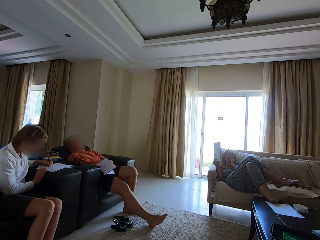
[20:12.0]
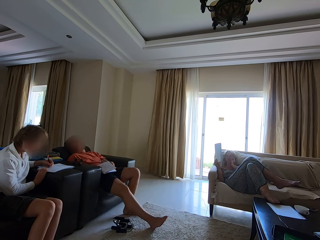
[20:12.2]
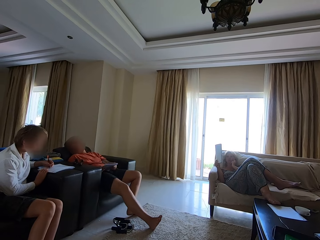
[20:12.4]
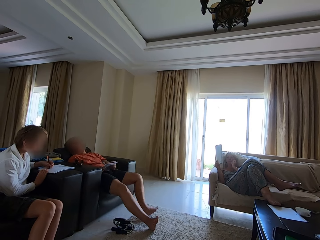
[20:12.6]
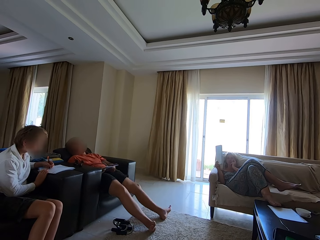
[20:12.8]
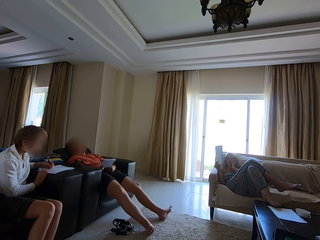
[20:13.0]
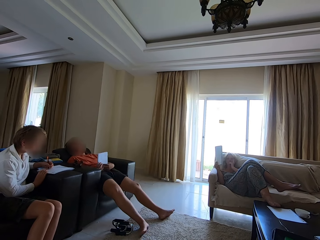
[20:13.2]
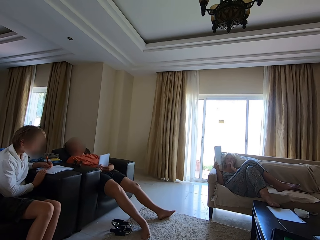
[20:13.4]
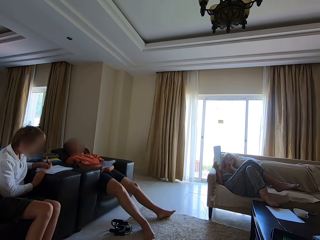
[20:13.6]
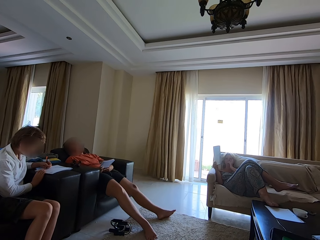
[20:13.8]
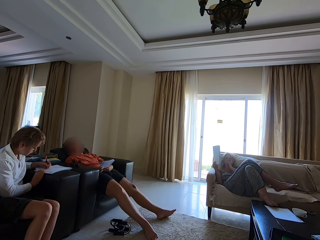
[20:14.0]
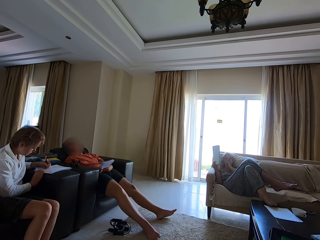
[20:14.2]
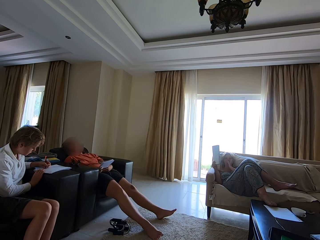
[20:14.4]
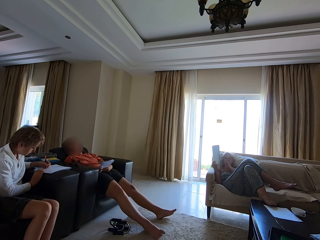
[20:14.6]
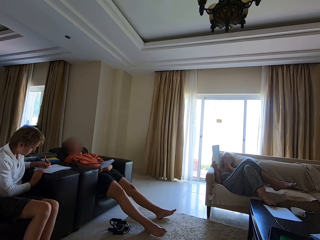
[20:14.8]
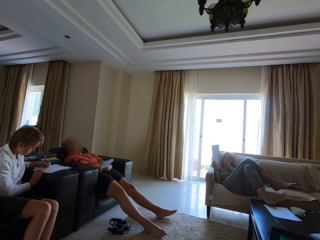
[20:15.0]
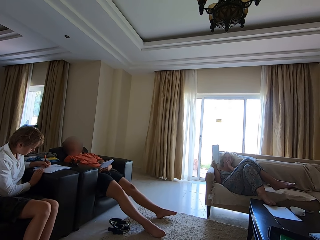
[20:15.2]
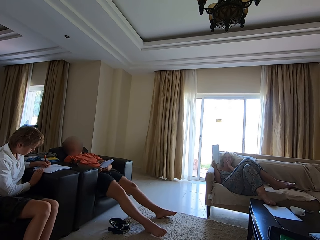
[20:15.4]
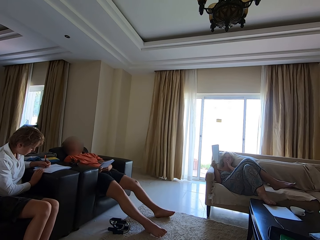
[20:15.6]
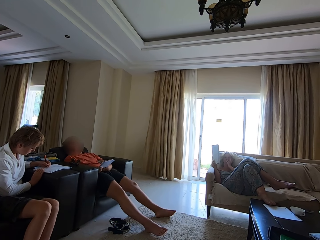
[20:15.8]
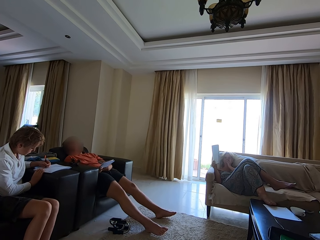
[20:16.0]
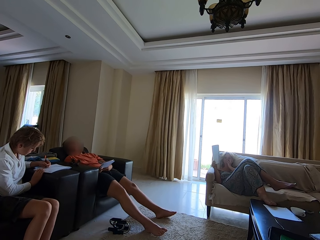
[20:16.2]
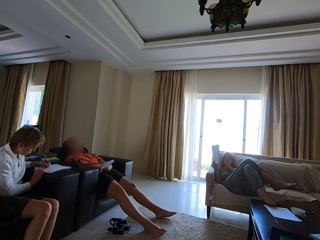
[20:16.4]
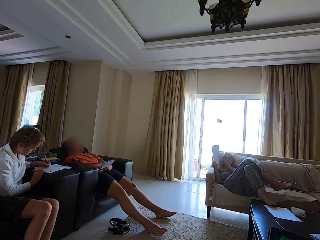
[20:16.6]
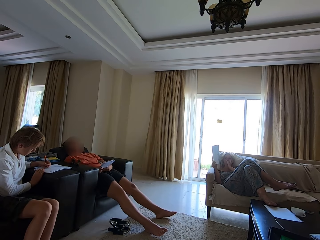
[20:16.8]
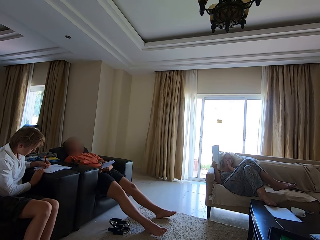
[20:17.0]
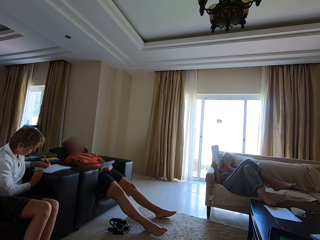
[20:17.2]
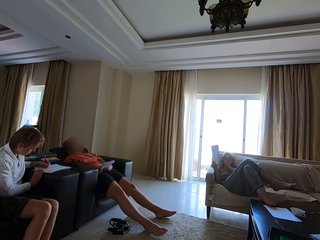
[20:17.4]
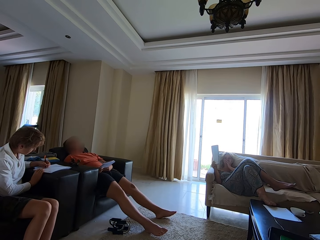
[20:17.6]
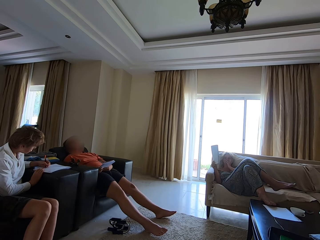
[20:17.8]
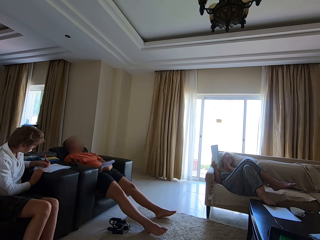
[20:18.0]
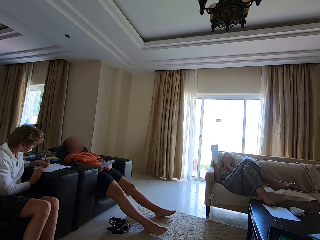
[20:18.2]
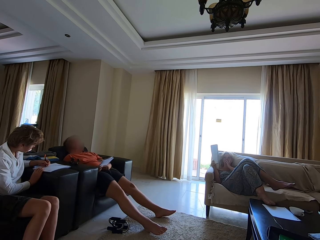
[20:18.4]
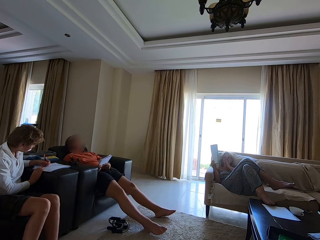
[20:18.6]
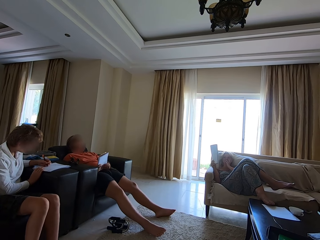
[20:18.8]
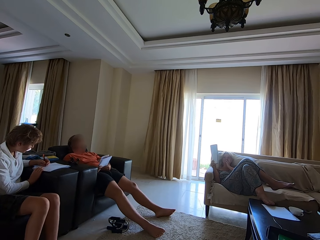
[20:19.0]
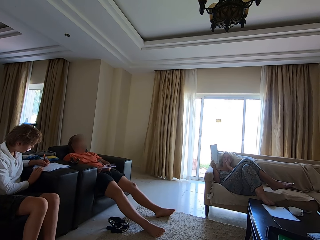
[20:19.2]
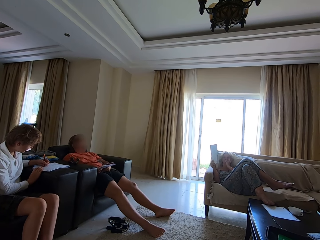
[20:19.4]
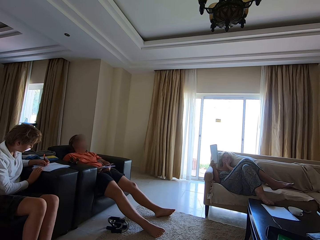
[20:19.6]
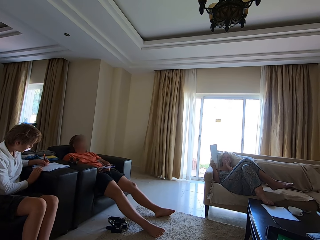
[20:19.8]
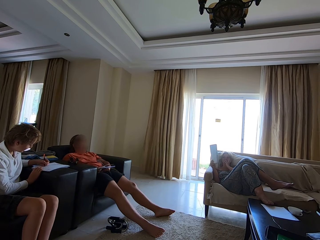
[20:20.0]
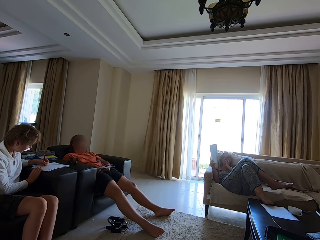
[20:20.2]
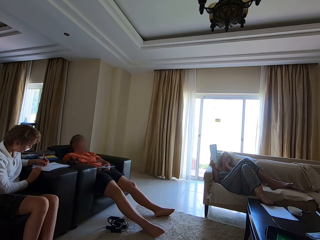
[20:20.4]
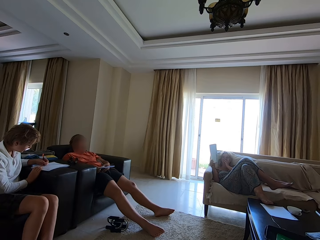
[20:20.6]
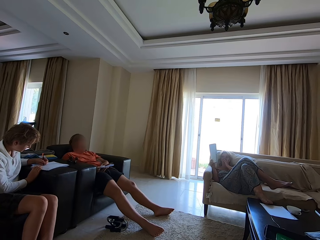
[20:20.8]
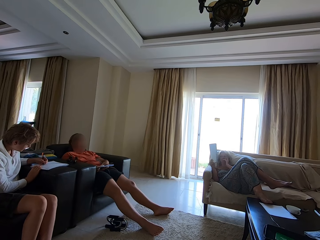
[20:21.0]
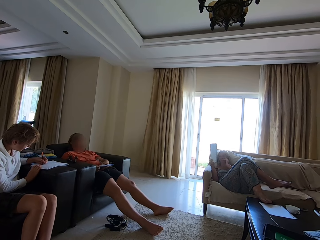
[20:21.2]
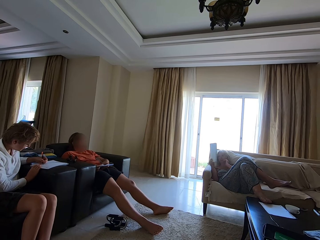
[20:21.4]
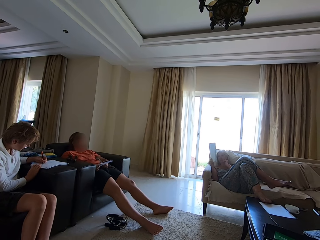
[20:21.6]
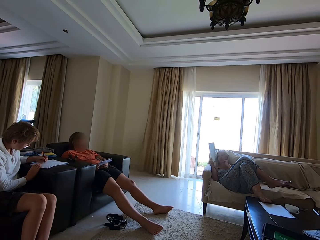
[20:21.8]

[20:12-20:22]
A person straightens legs. Another person looks at the book. The other person writes in the book.

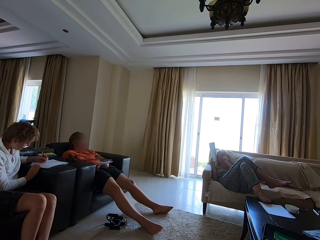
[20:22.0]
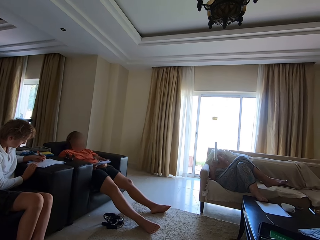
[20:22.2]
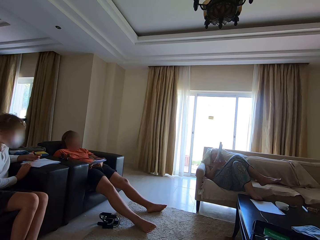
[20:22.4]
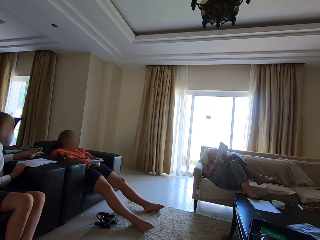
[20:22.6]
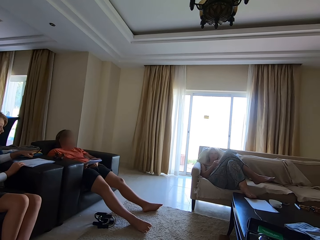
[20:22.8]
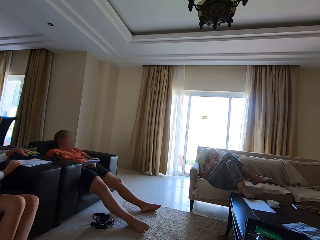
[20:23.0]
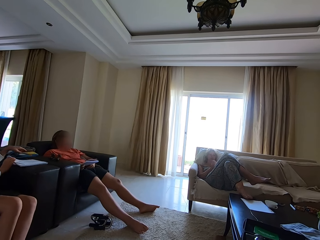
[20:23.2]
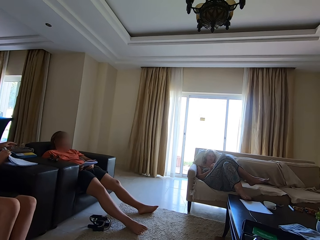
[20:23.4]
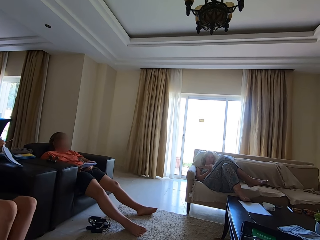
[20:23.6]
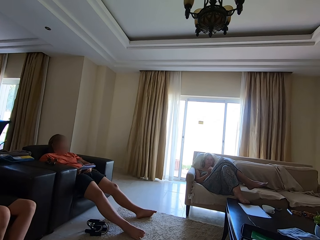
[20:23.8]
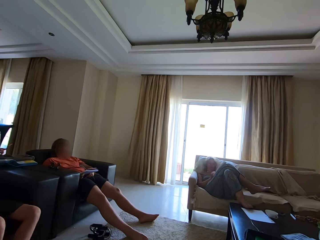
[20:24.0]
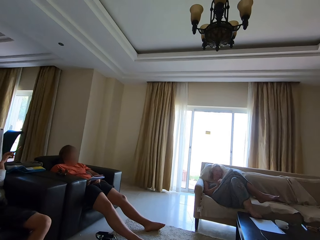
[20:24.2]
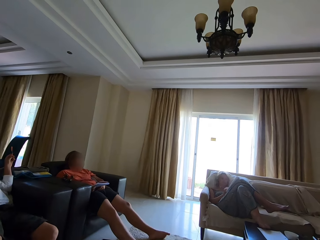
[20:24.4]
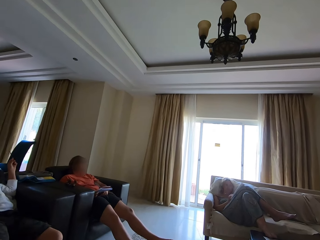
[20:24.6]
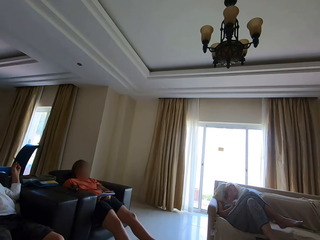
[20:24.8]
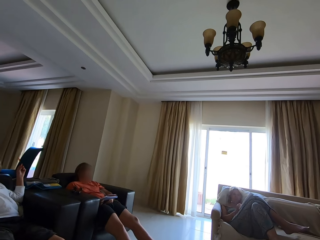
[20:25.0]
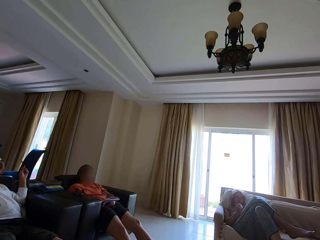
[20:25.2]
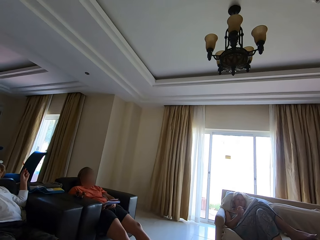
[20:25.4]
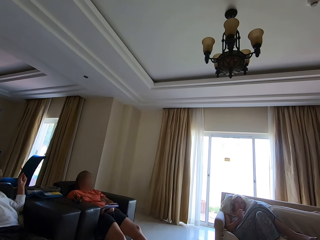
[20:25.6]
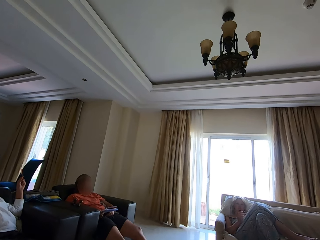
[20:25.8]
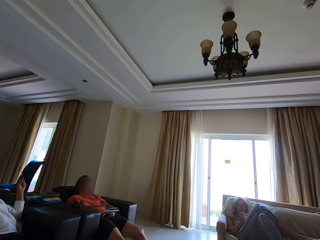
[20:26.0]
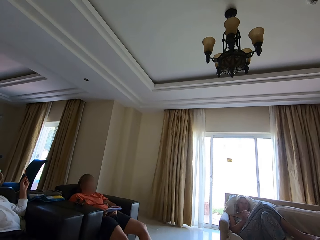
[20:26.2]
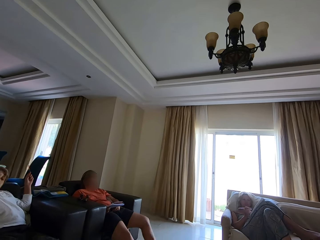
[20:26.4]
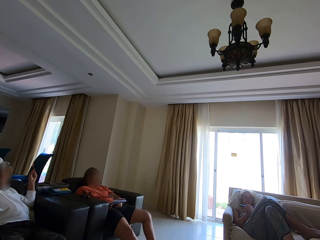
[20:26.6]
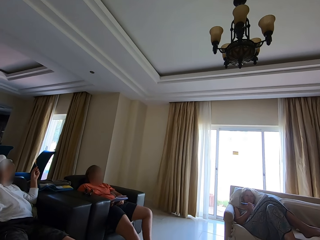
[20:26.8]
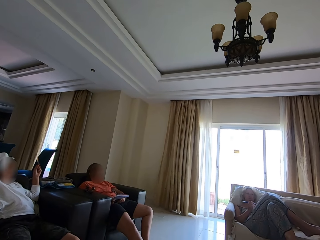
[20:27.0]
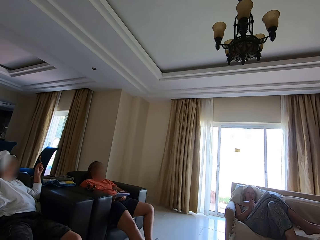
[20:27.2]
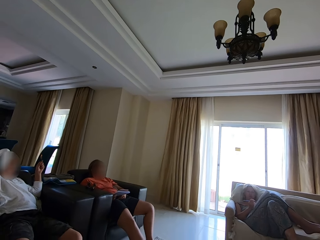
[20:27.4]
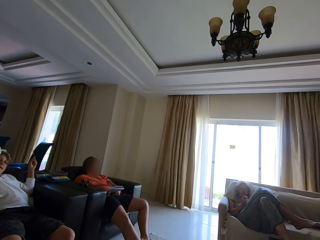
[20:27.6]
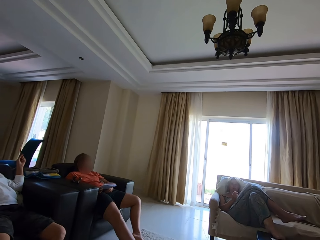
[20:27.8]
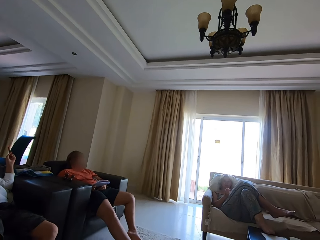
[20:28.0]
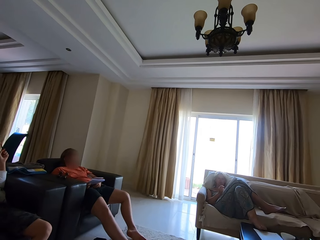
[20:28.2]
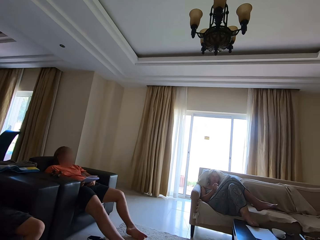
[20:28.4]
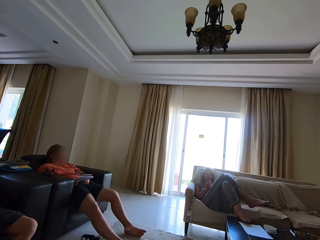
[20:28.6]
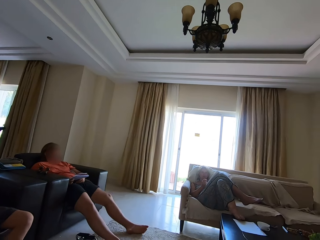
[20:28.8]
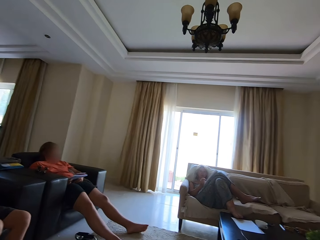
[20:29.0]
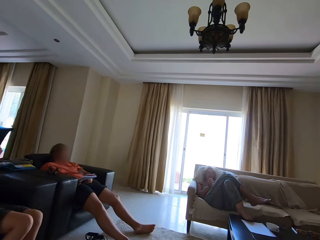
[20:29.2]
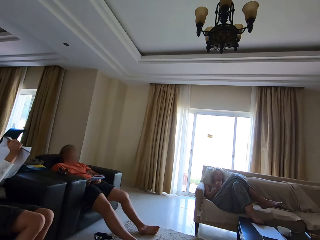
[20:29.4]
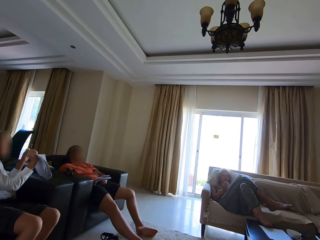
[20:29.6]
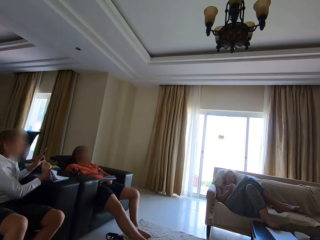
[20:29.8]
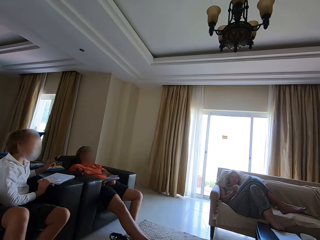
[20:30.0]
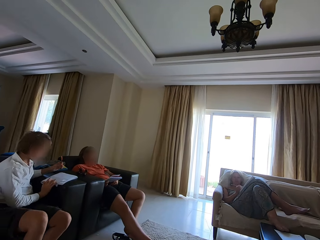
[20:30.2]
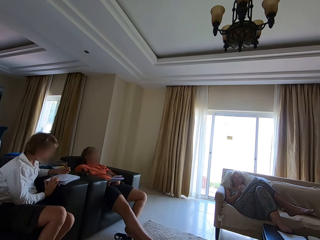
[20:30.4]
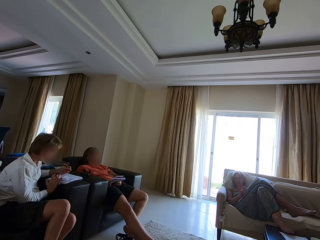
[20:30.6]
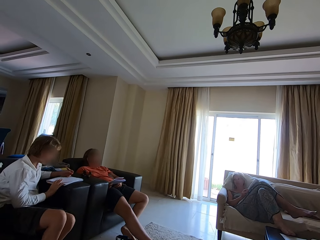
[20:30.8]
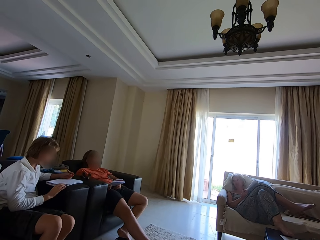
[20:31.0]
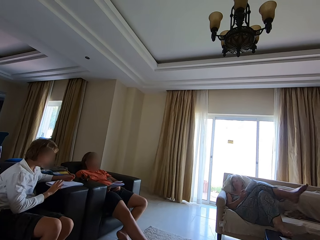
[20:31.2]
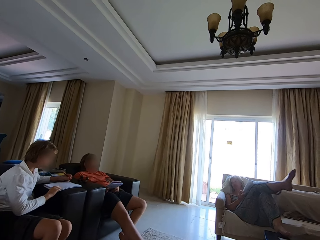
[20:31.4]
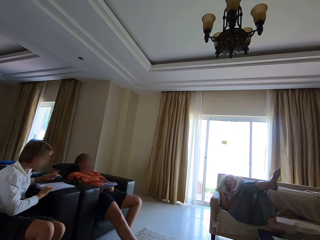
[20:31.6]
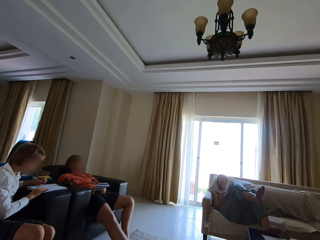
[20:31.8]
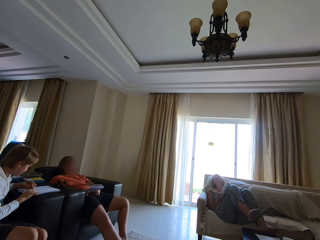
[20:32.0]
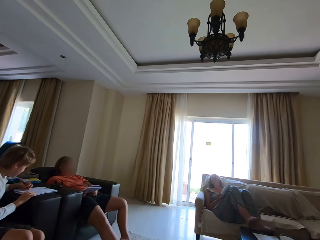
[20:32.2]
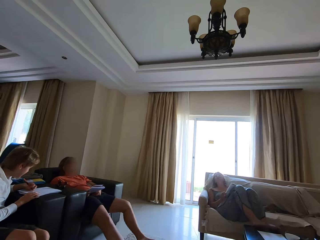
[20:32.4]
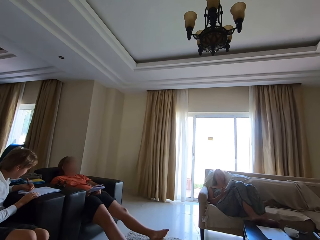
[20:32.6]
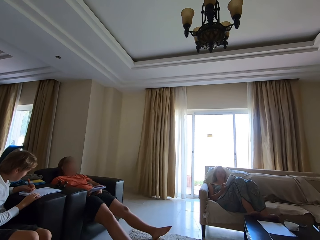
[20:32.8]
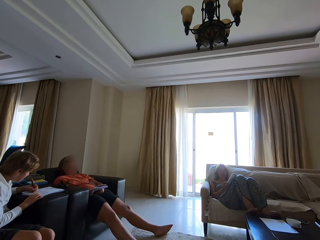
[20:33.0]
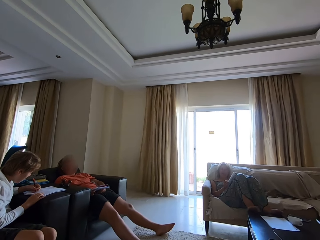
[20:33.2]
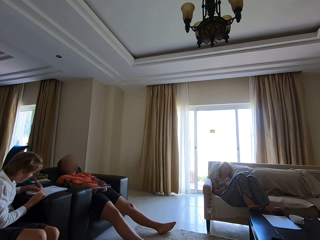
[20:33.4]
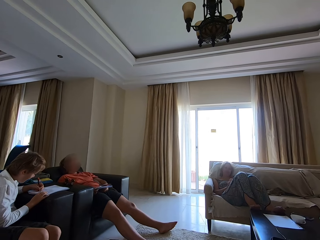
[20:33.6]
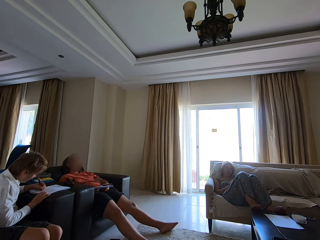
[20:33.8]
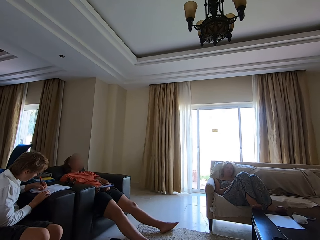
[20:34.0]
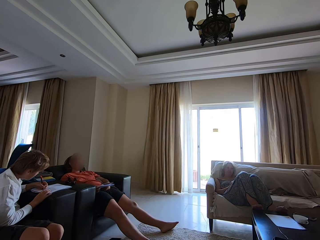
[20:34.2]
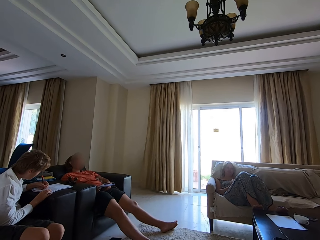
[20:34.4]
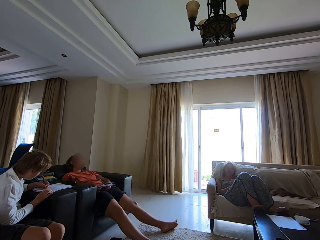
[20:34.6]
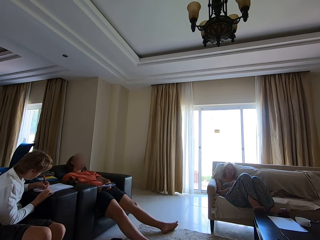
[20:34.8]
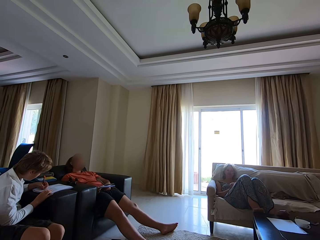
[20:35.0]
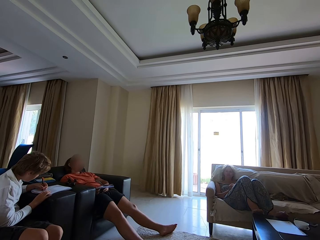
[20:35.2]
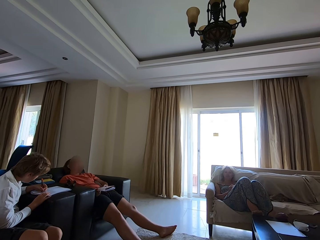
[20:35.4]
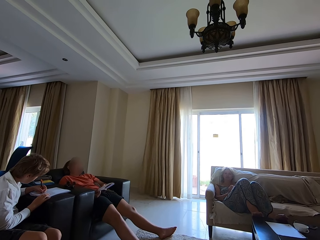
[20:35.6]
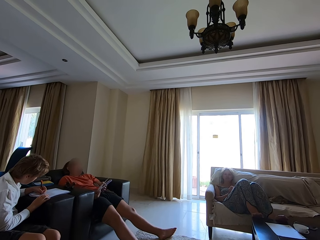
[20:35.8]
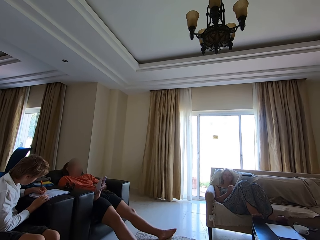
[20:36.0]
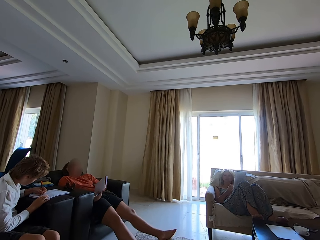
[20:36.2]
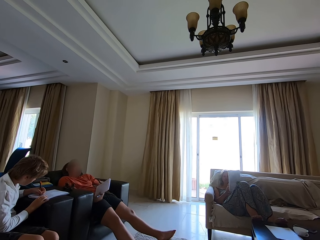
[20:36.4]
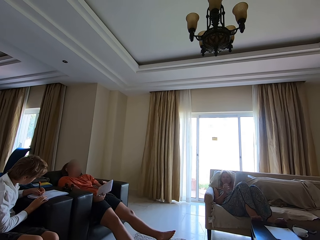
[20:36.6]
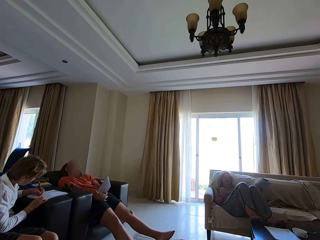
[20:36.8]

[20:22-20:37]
A person writes in a book. A woman picks up a book on the couch. The camera wearer converses with the woman. The woman converses with the camera wearer. The woman puts the book on the couch. The camera wearer converses. The woman writes in the book. A man and another man conversed with the camera wearer. The camera wearer converses.
